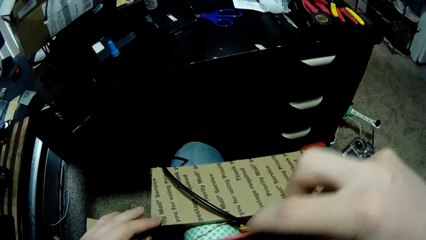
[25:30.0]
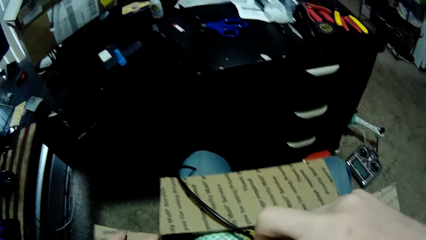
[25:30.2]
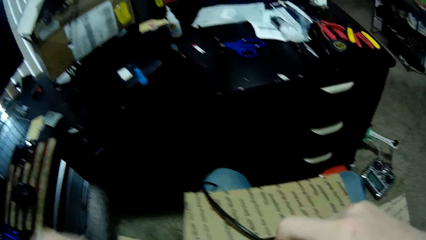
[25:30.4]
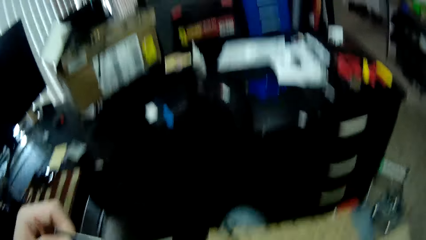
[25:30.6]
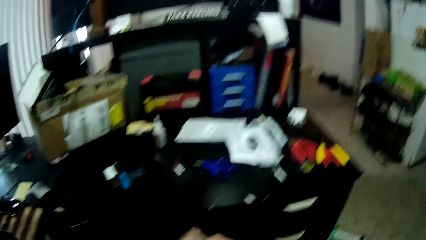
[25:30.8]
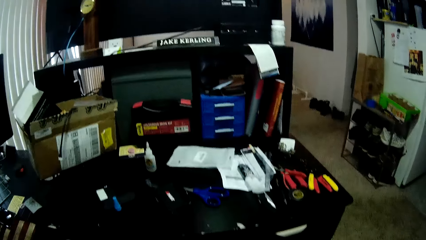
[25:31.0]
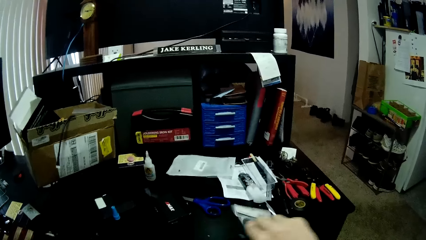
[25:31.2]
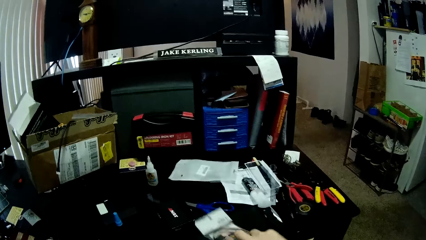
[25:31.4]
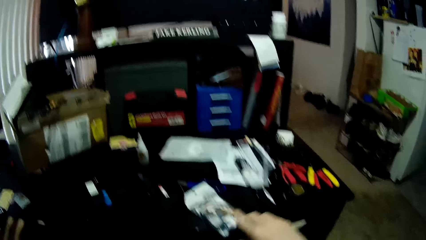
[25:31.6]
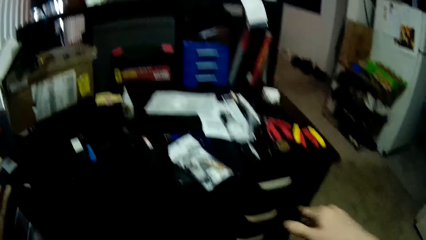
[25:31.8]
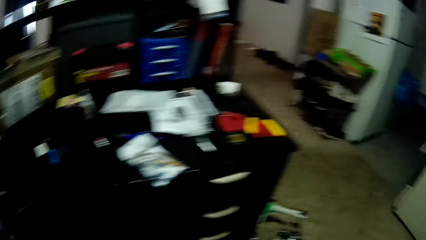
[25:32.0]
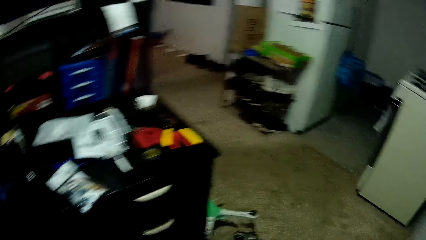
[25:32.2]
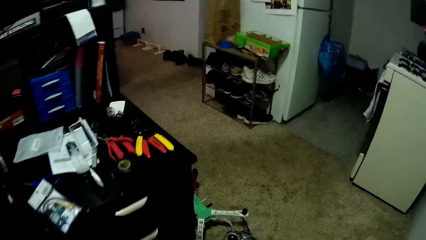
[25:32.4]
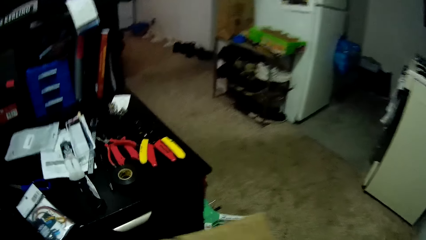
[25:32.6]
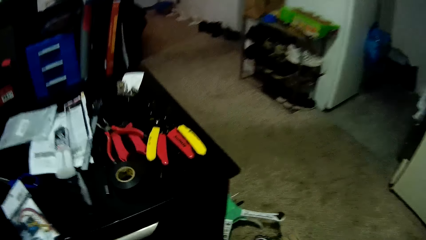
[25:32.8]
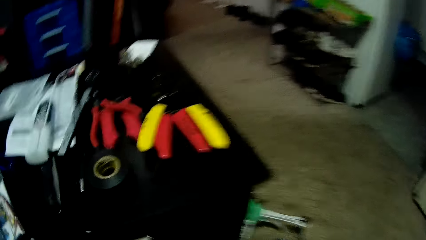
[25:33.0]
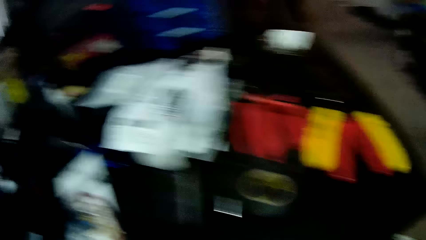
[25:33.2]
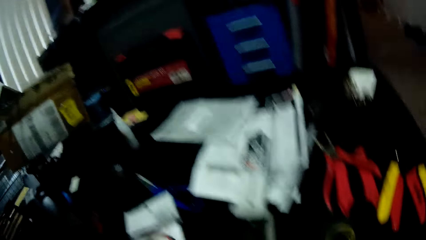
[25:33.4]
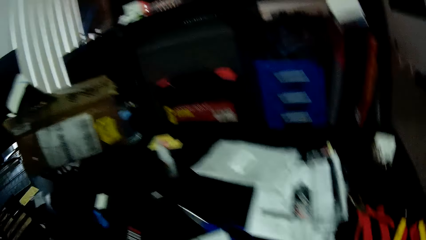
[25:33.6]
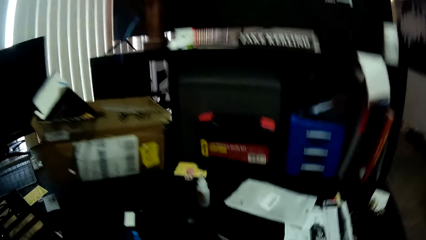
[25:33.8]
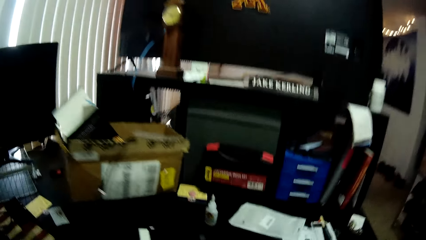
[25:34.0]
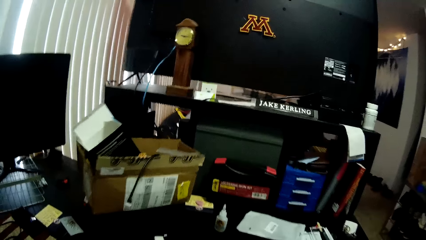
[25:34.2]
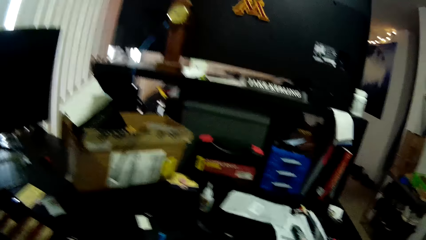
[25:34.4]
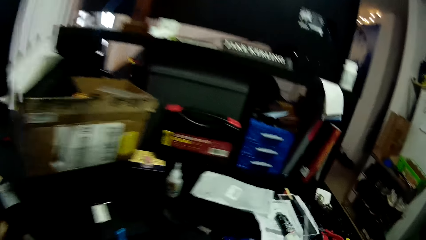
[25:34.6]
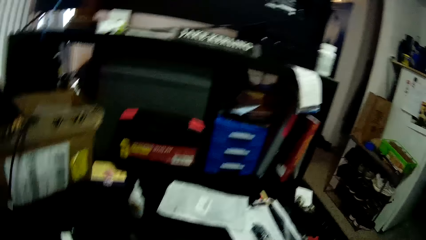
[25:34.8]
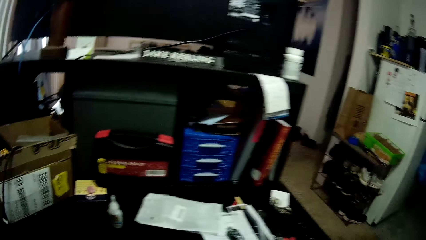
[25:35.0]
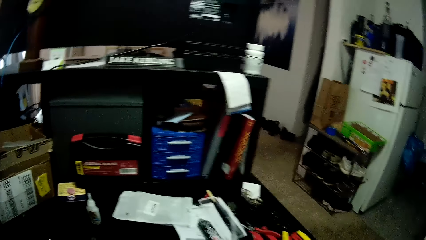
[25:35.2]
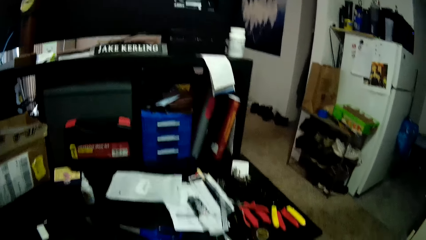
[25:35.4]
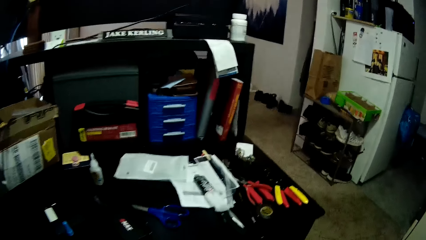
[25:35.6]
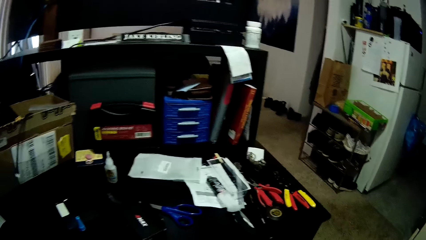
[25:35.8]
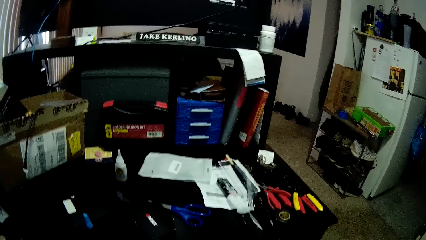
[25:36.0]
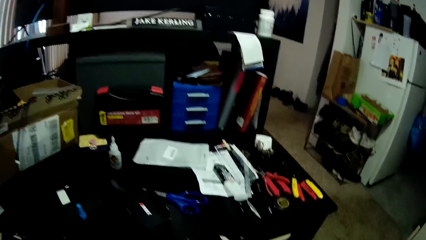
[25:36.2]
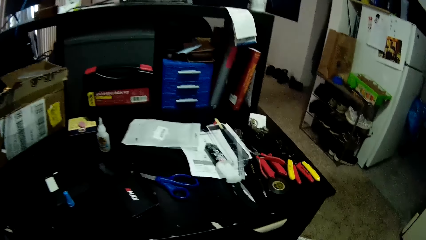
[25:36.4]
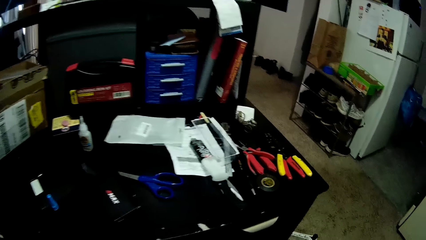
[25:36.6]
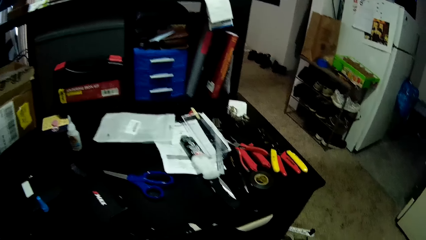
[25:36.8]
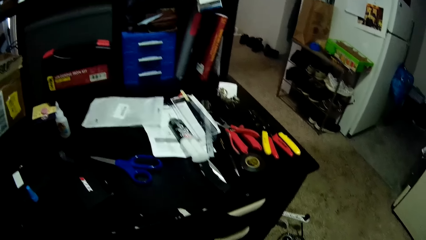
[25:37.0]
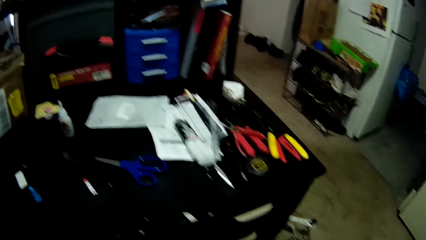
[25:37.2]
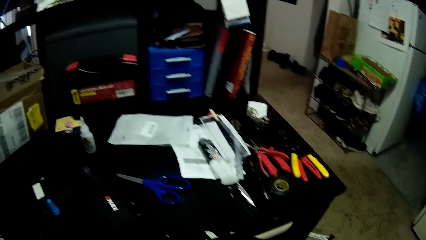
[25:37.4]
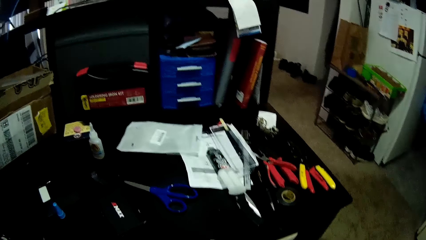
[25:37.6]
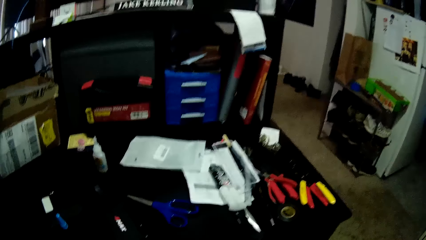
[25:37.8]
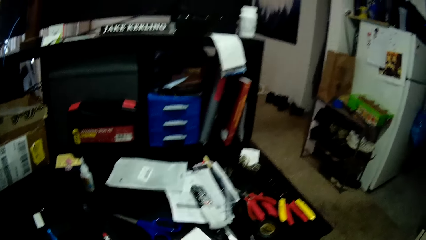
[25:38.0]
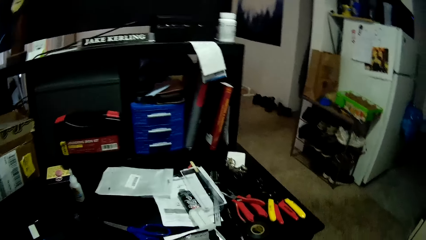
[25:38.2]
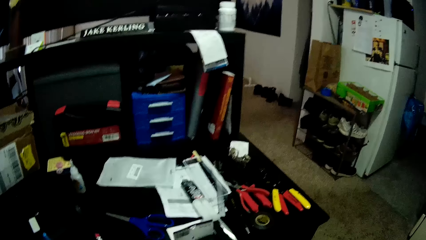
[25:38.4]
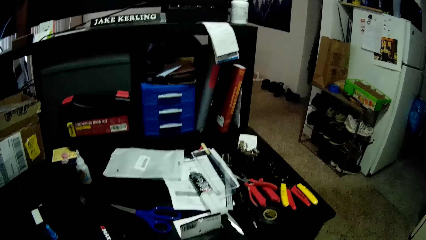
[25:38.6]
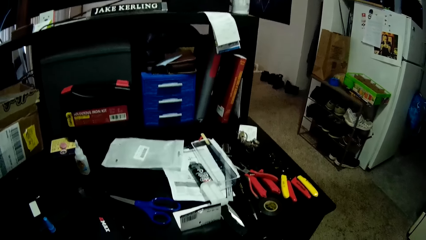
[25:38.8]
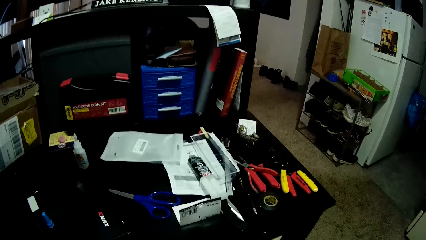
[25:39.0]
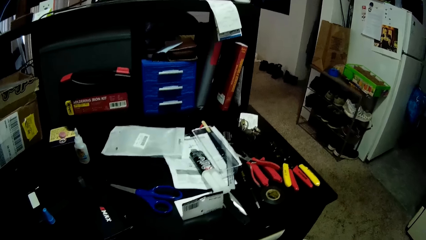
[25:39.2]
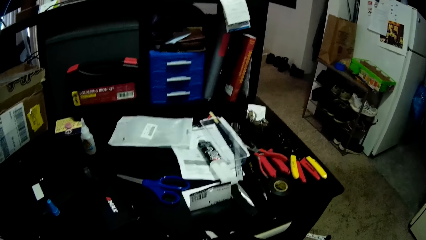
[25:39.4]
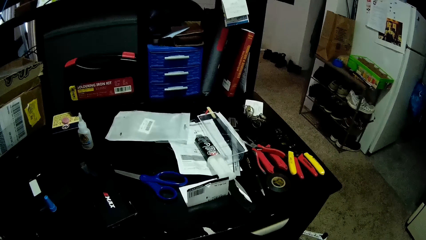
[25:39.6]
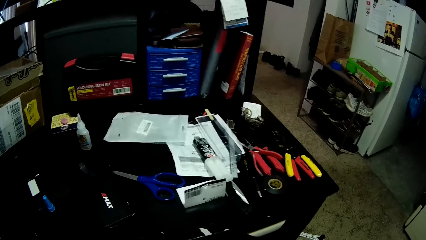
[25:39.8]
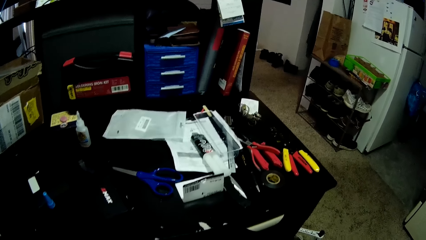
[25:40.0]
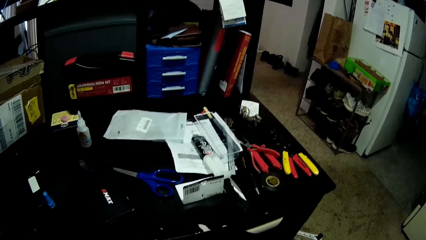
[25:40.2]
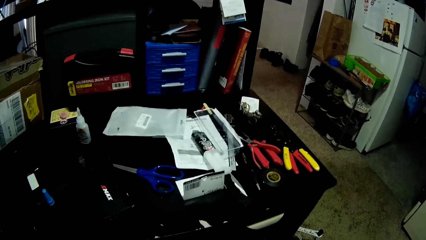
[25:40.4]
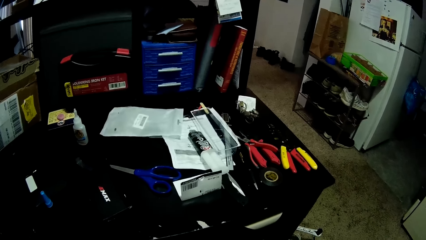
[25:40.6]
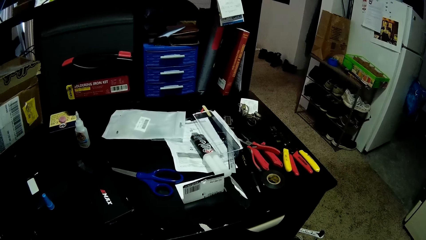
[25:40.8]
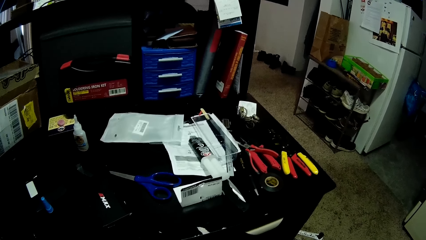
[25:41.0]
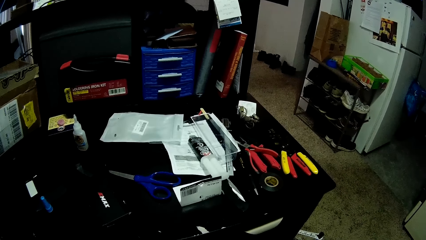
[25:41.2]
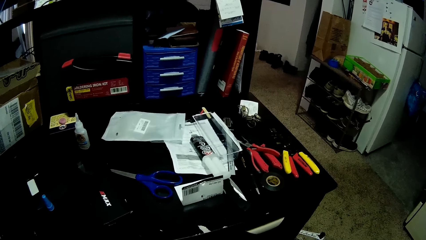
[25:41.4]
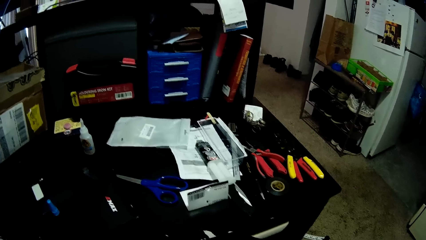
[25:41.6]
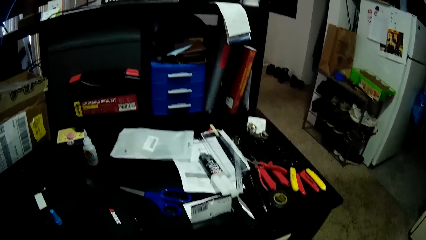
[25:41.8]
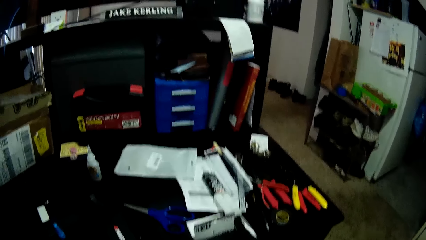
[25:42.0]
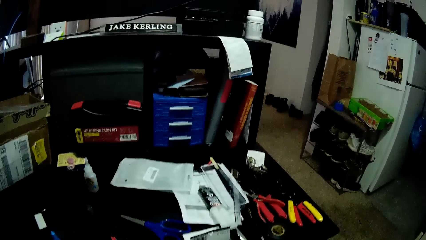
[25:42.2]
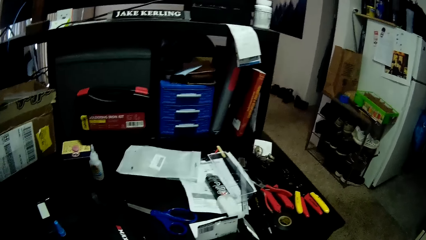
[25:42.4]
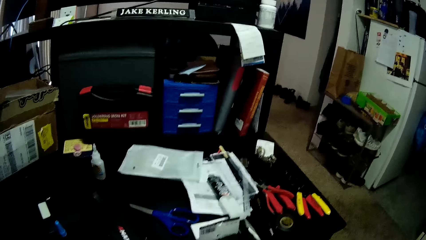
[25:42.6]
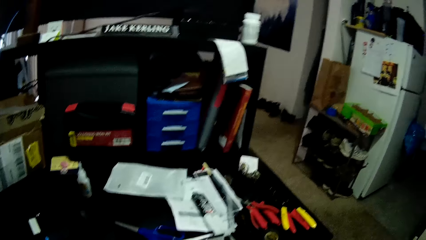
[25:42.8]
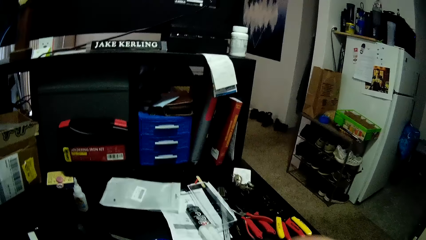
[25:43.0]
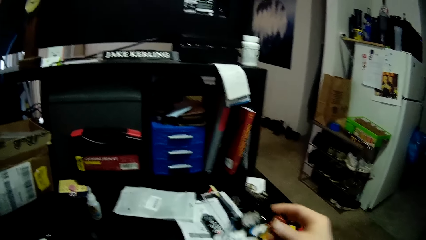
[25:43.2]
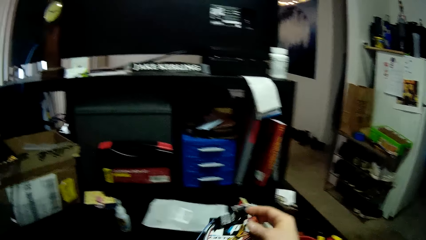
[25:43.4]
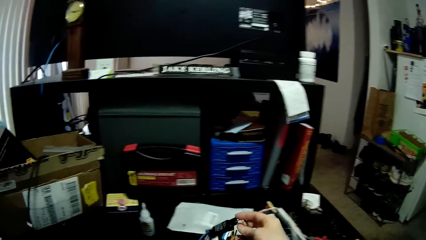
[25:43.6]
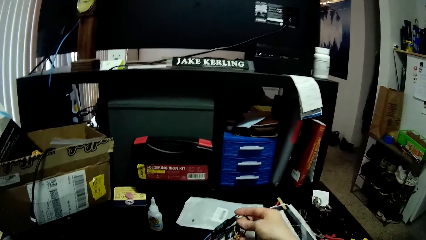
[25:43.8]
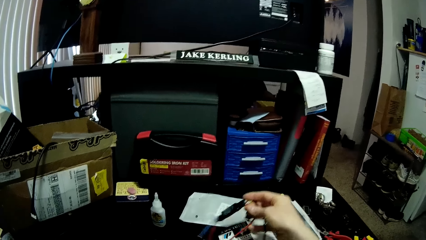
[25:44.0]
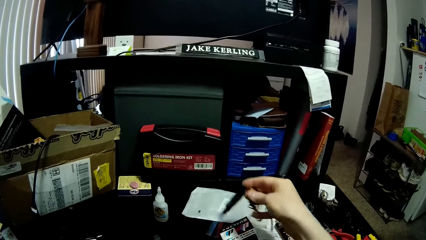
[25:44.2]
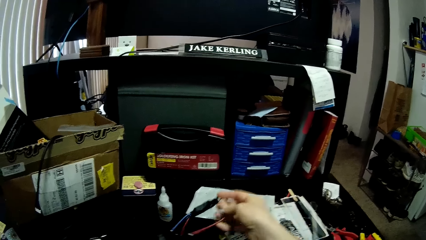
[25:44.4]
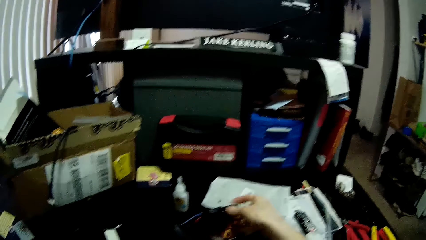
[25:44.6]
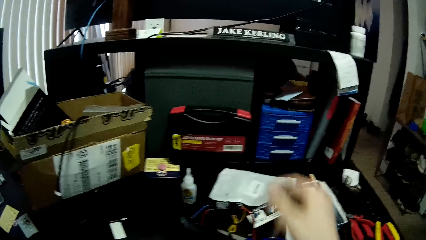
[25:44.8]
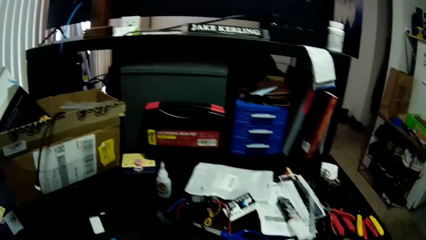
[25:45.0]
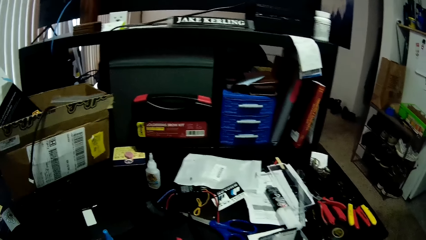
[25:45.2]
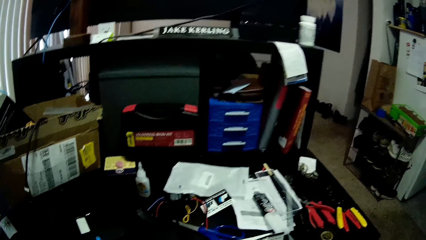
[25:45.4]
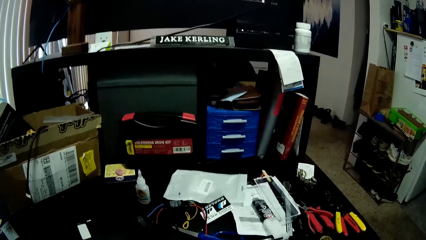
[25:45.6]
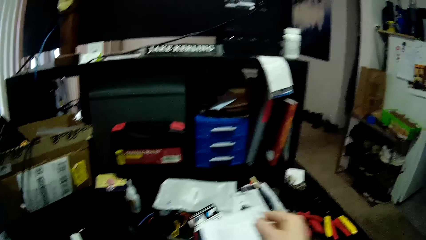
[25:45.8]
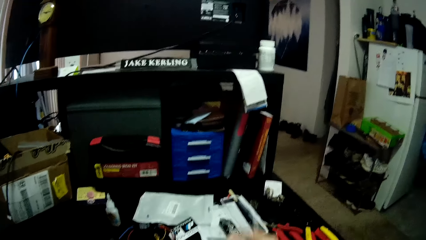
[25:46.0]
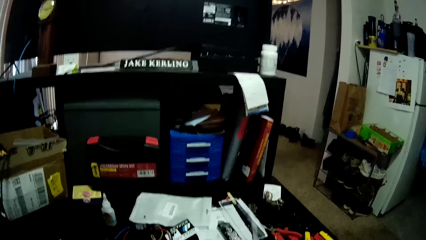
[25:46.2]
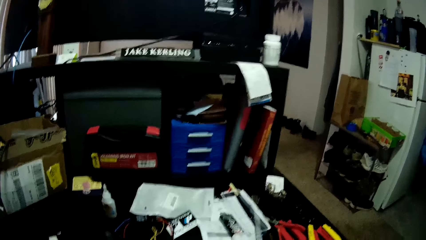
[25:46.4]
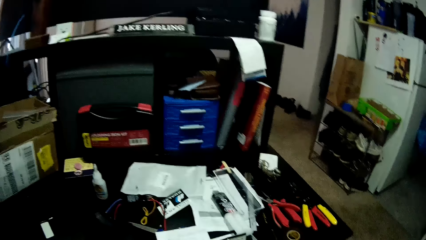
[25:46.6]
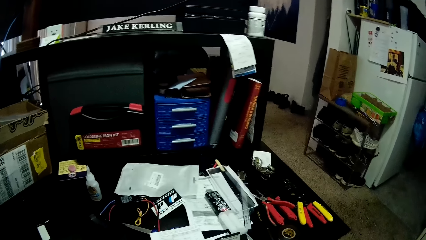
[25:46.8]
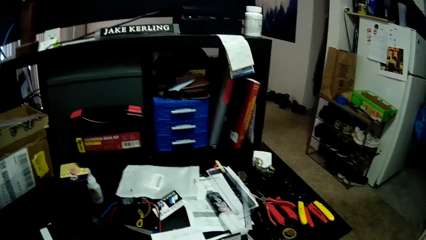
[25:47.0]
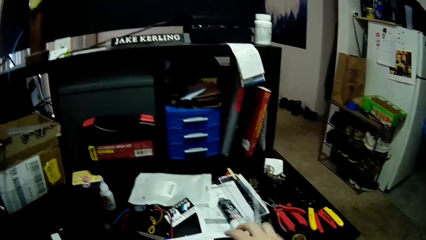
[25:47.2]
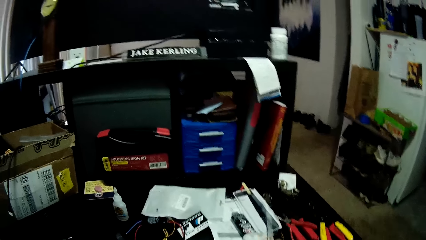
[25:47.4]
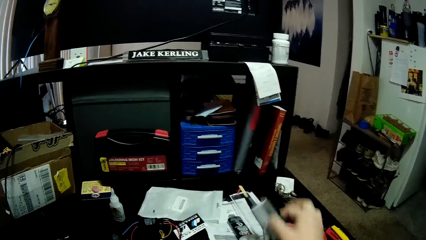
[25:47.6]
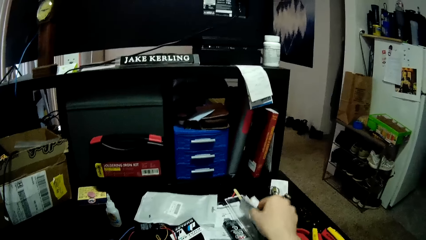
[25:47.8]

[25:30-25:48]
The camera wearer drops a pack on the table. They look around the table. They hold the cable wire. They drop a transmitter battery on the table.
